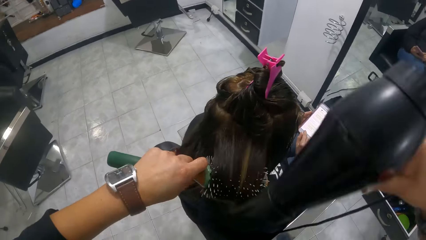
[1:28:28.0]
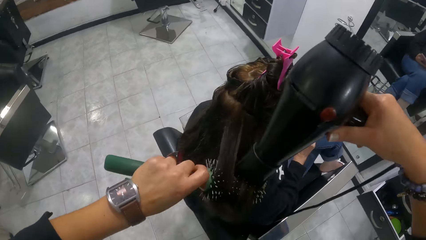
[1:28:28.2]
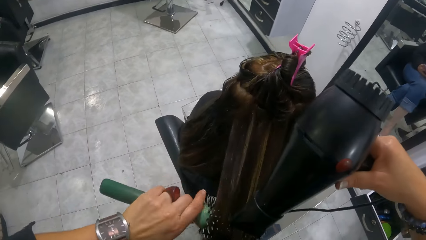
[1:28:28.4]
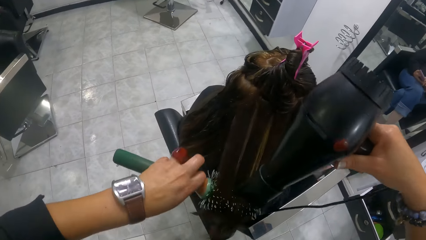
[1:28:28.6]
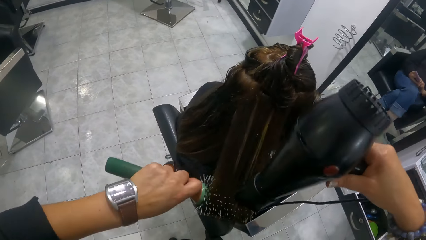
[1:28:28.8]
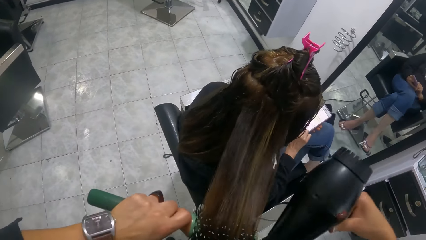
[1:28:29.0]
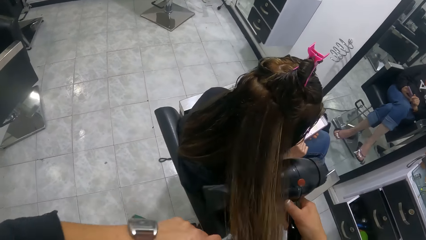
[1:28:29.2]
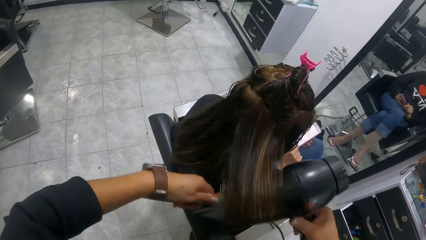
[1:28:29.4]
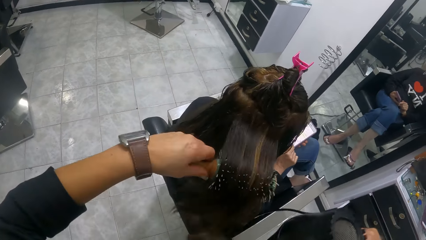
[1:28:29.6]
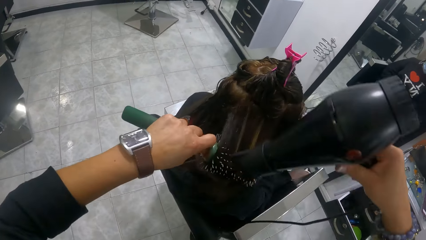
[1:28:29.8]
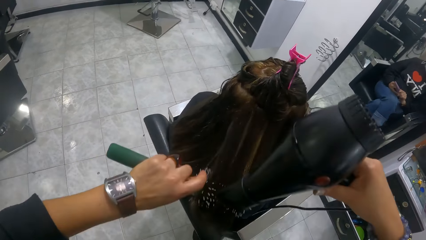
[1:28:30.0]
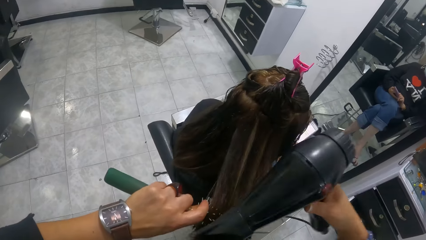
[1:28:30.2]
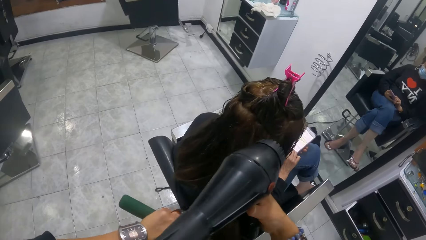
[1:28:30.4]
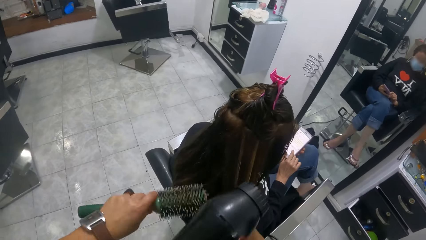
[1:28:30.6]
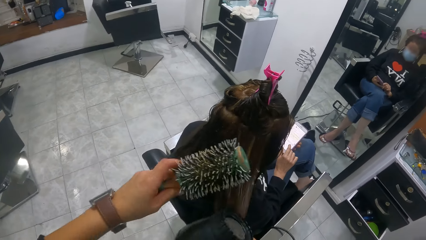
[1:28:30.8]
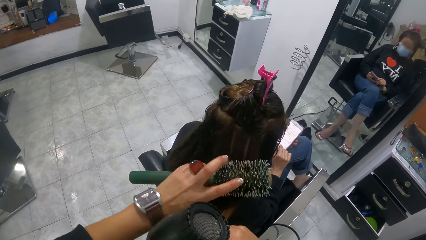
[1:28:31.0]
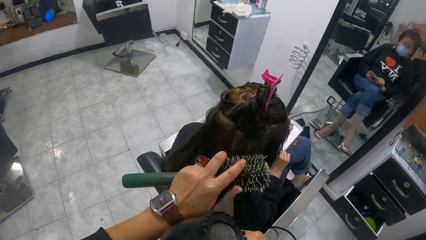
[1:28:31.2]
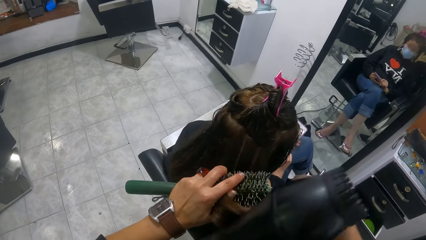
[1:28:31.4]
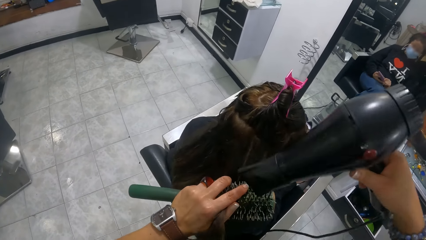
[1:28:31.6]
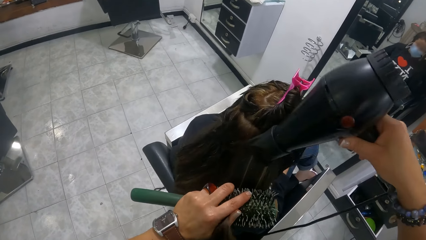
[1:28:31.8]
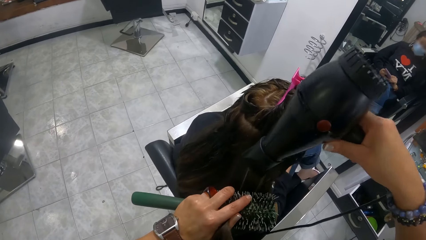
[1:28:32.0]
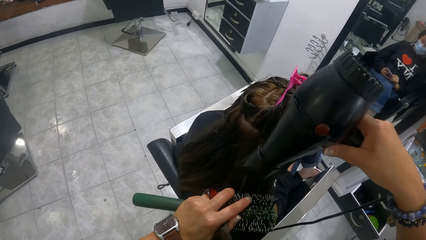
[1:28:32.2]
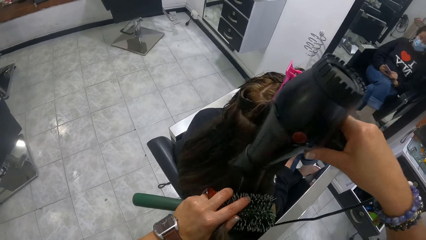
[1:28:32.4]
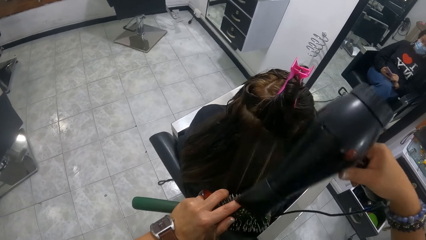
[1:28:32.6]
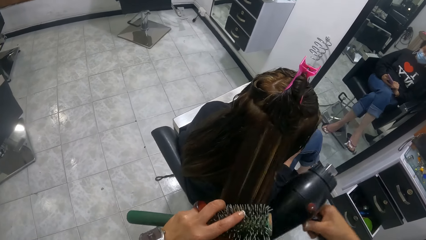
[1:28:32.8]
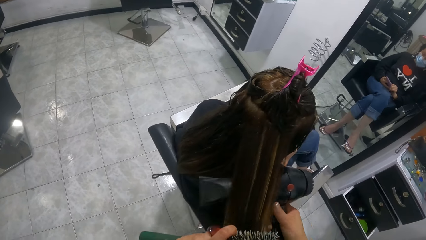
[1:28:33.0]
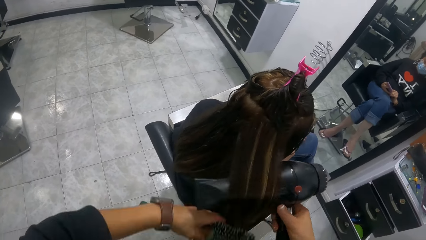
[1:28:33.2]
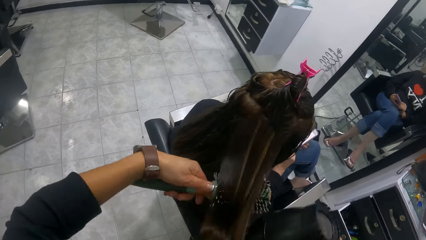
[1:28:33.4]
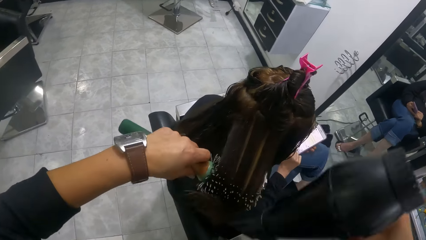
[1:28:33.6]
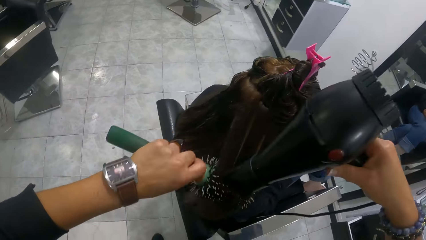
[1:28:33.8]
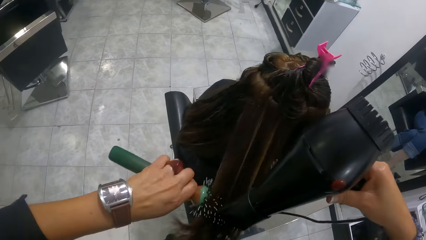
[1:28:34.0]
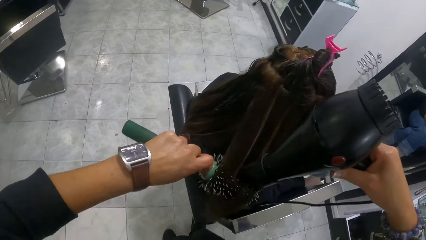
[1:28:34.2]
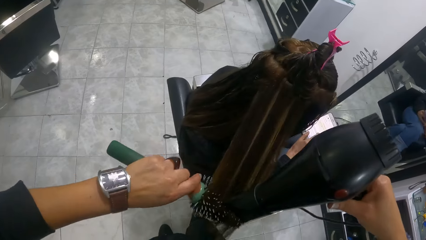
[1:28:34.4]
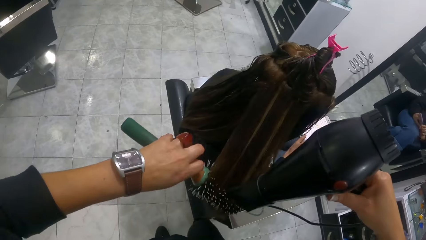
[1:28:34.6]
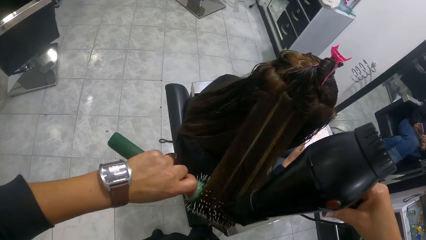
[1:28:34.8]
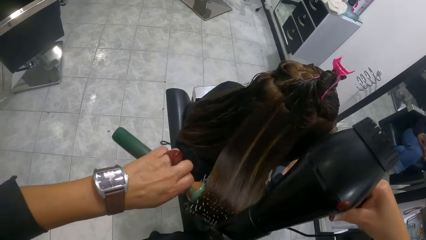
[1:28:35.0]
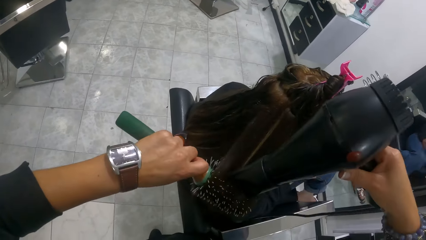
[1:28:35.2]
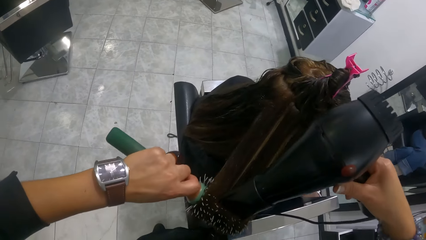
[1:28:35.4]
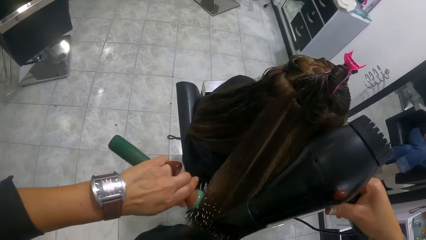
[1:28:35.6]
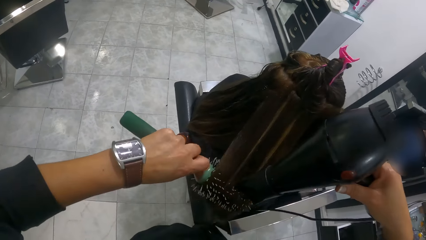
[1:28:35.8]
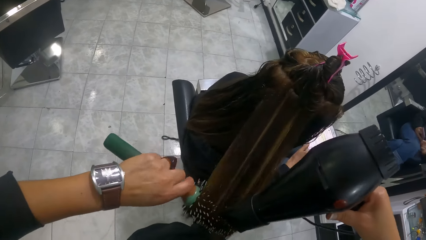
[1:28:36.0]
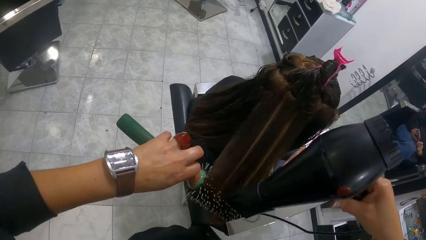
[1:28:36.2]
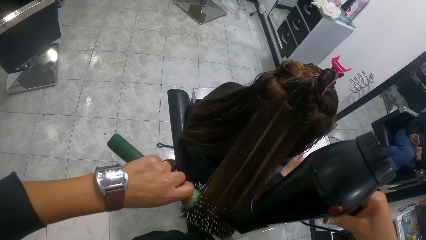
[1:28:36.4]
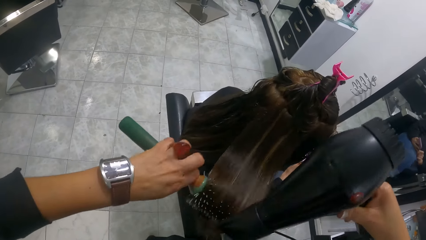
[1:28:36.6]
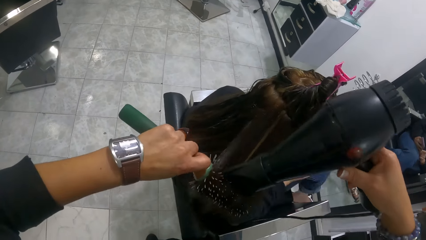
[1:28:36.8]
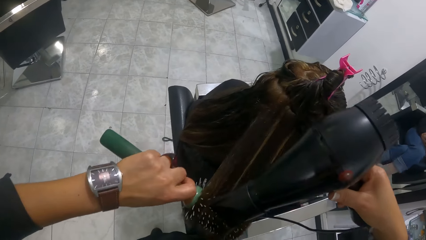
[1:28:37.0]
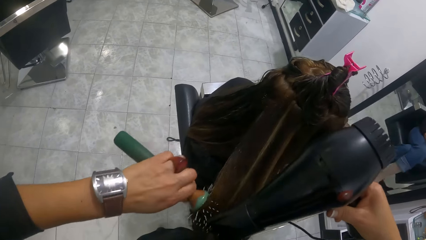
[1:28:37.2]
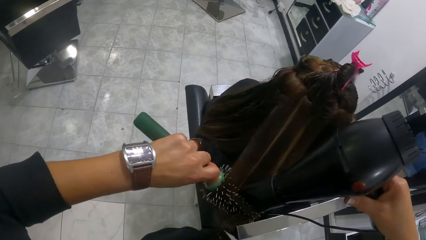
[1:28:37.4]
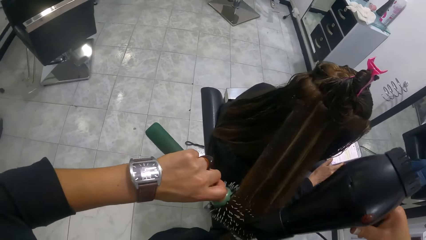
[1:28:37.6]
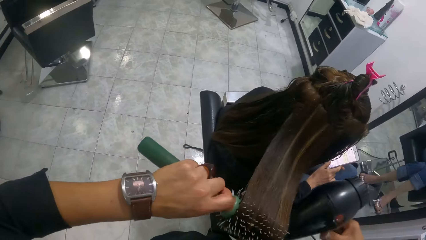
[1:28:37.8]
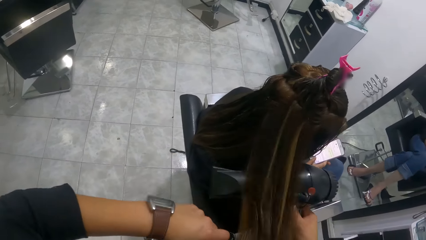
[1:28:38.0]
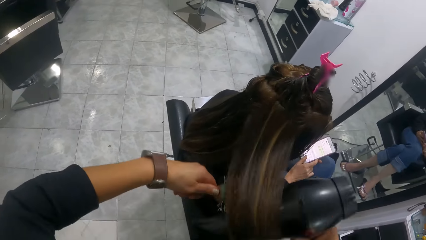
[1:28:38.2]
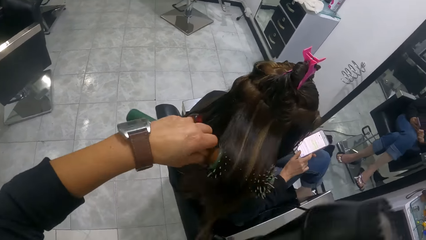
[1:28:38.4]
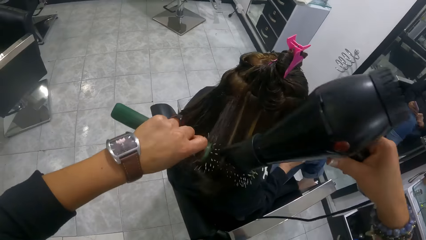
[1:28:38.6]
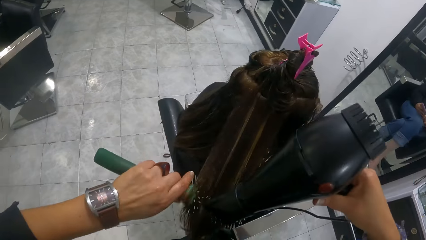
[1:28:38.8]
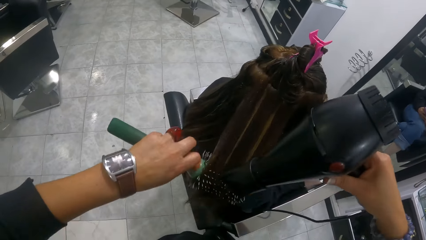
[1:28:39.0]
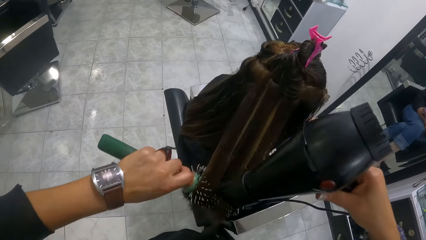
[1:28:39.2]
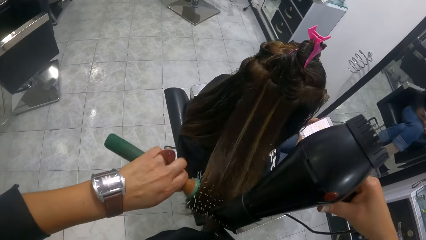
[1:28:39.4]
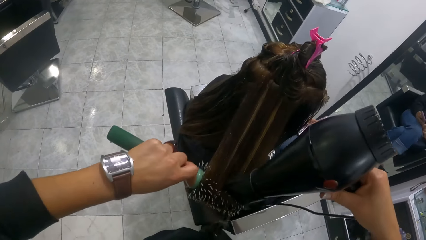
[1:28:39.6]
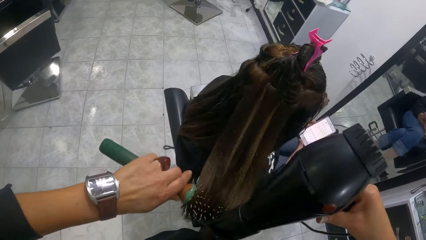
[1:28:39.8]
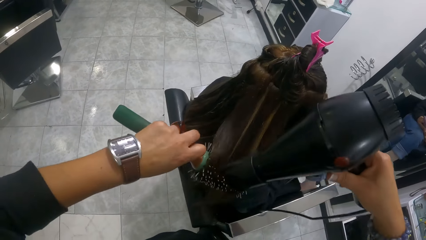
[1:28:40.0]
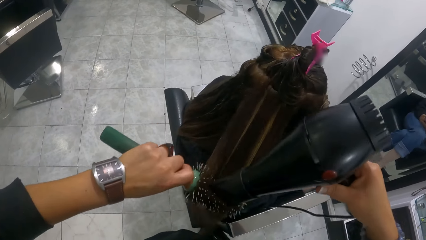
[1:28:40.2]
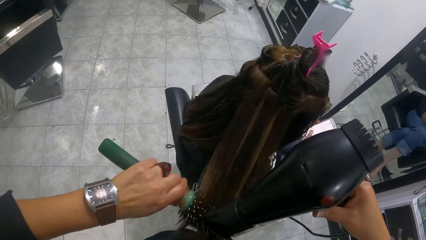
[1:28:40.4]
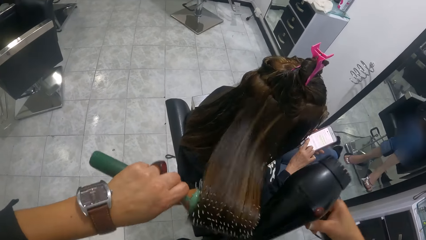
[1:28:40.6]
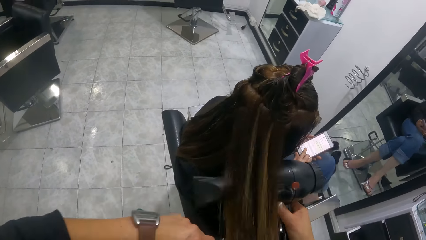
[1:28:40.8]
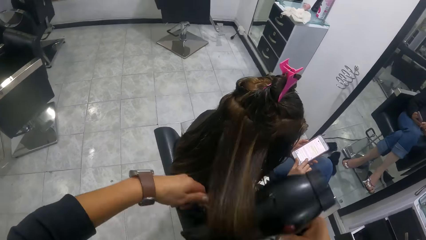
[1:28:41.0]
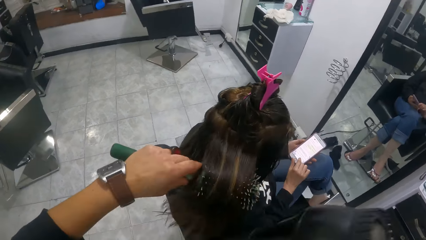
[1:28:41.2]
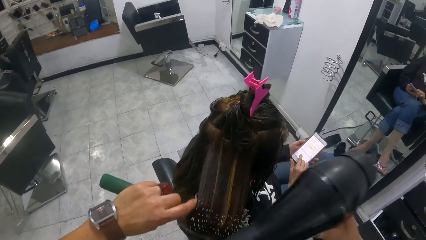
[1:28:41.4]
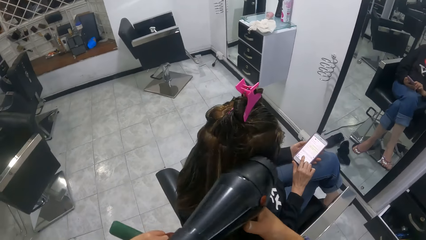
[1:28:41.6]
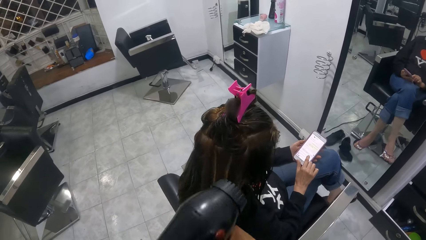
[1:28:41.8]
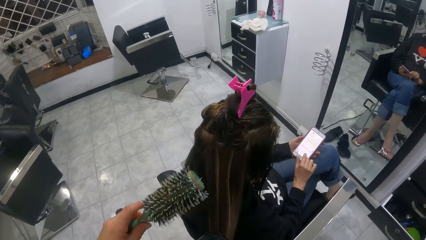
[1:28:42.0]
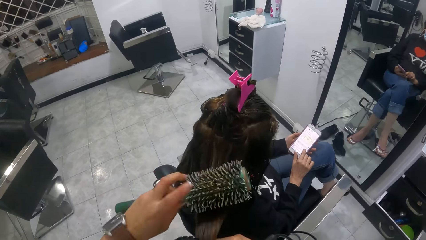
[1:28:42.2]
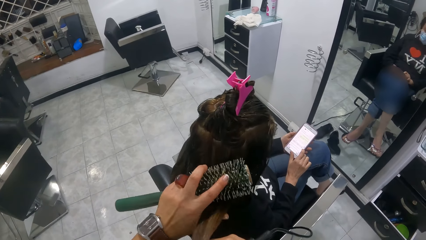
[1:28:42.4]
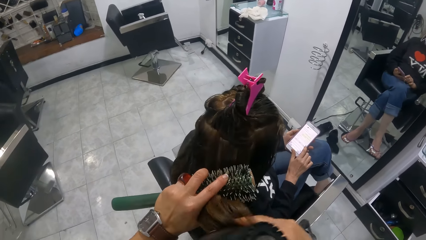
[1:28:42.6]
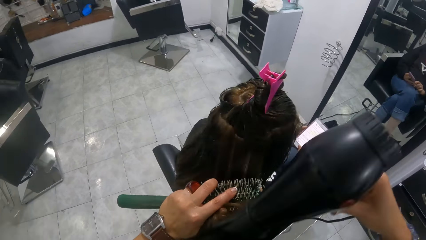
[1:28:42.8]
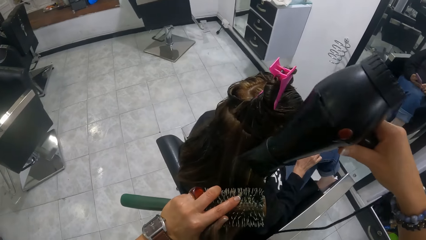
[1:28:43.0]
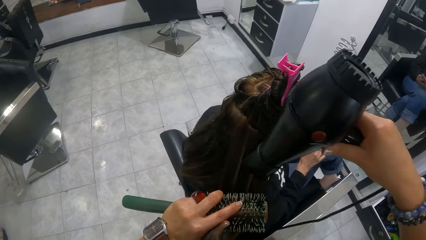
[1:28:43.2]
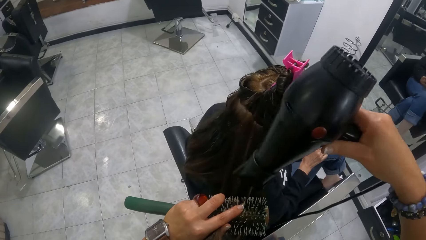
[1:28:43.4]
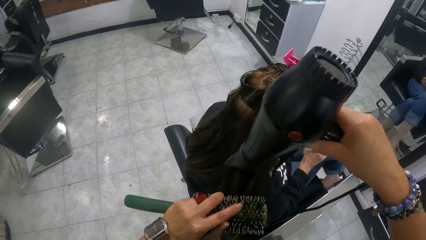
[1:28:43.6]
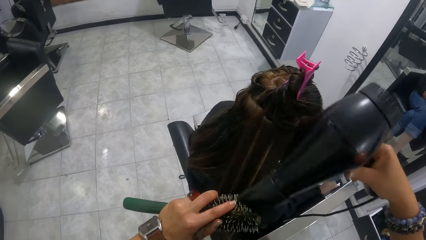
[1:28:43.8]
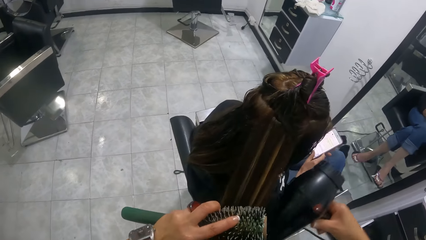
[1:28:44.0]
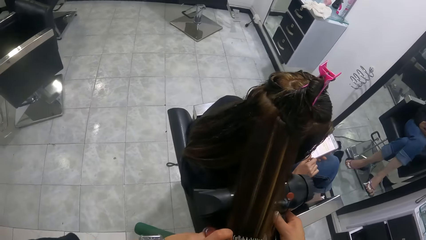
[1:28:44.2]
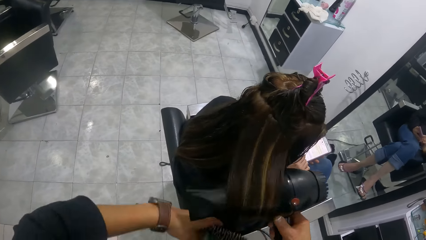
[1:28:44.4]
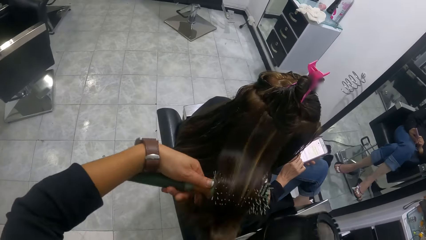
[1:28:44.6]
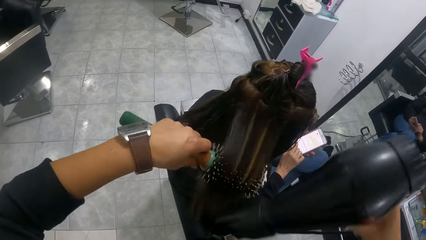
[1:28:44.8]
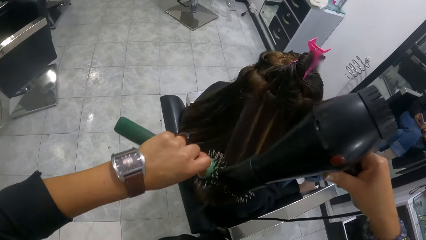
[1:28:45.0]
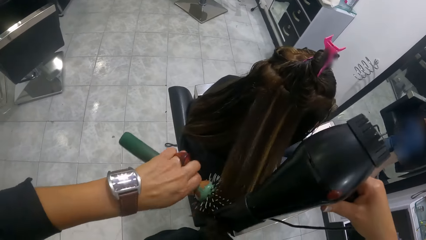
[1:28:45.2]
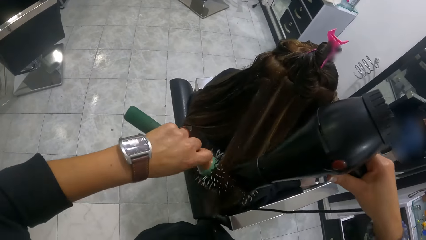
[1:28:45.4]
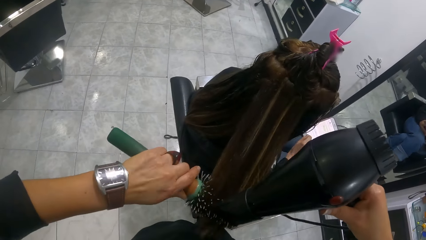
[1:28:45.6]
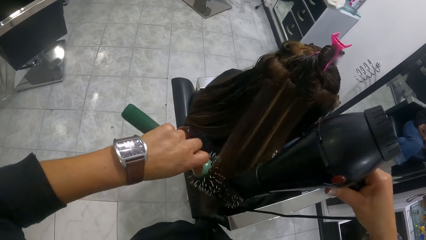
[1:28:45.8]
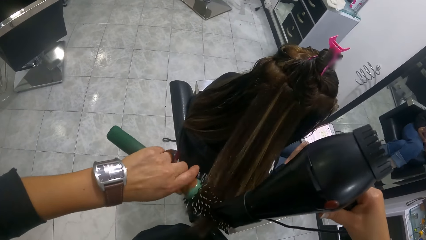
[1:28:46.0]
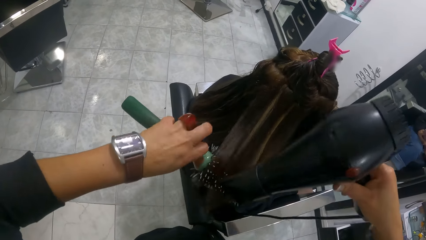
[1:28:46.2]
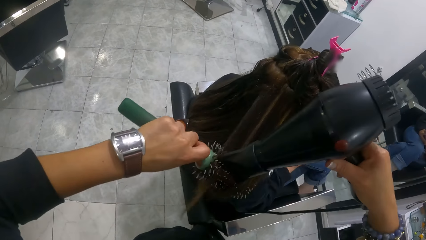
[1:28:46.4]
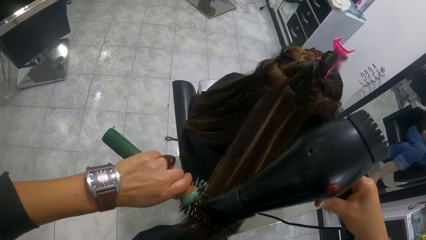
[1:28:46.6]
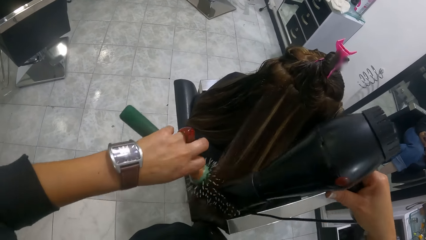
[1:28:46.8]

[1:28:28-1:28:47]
The camera wearer straightens a lady's hair with a hair brush roller. They straighten the lady's hair with a blow dry machine. They straighten the lady's hair with the hair brush roller. They straighten the lady's hair with the blow dry machine. They hold the lady's hair with the left hand. They straighten the lady's hair with the blow dry machine. They roll the lady's hair on the hair brush roller. They straighten the lady's hair with the blow dry machine. They roll the lady's hair on the hair brush roller. They straighten the lady's hair with the blow dry machine. They roll the lady's hair on the hair brush roller. They straighten the lady's hair with the blow dry machine. They straighten the lady's hair with the hair brush roller. The lady scrolls her phone with the right hand. The camera wearer straightens the lady's hair with the blow dry machine. They roll the lady's hair on the hair brush roller.
